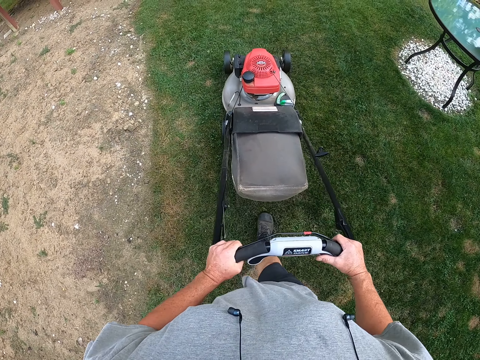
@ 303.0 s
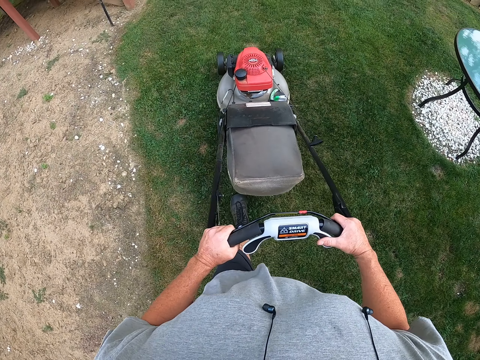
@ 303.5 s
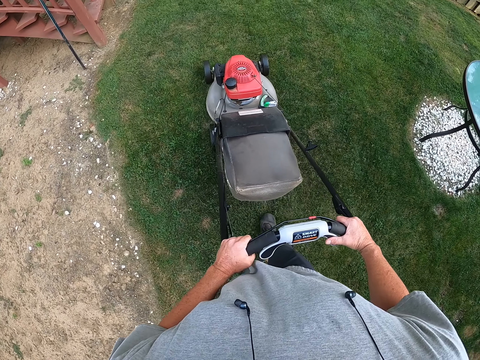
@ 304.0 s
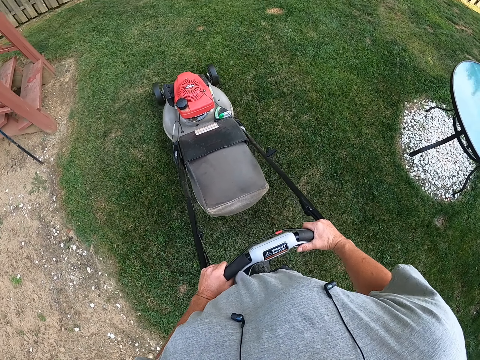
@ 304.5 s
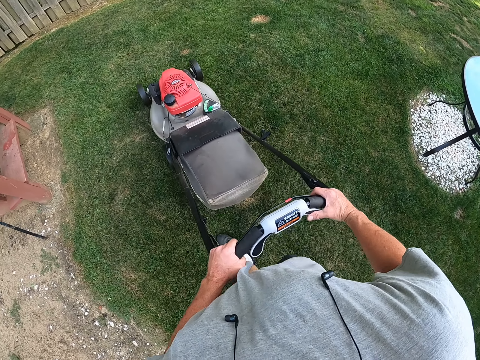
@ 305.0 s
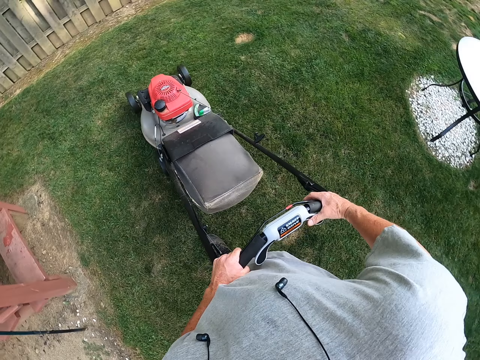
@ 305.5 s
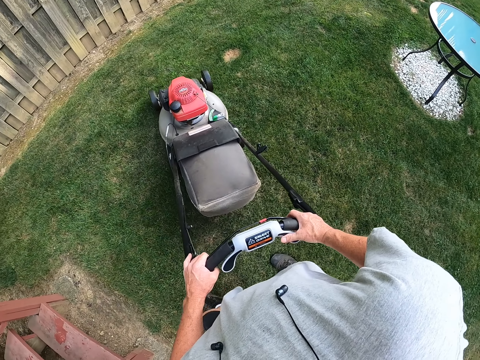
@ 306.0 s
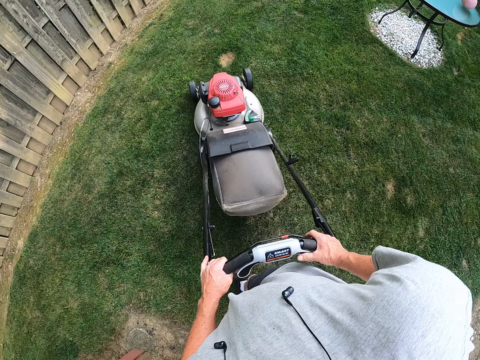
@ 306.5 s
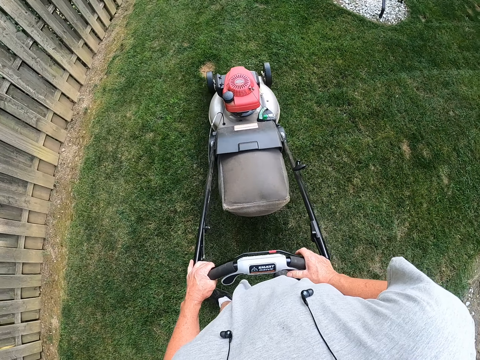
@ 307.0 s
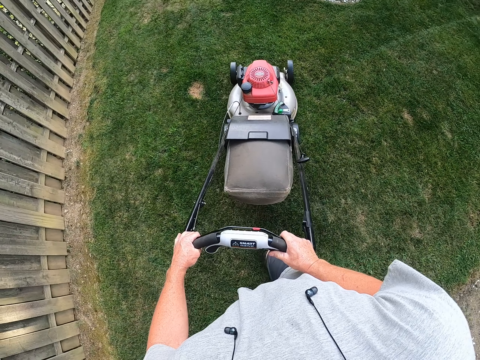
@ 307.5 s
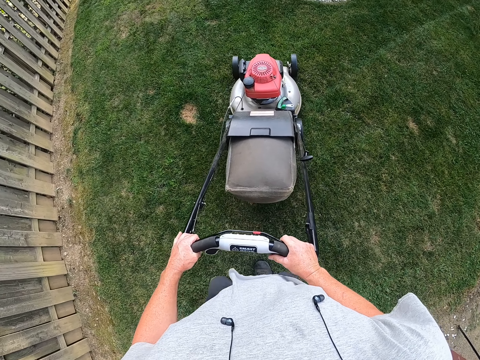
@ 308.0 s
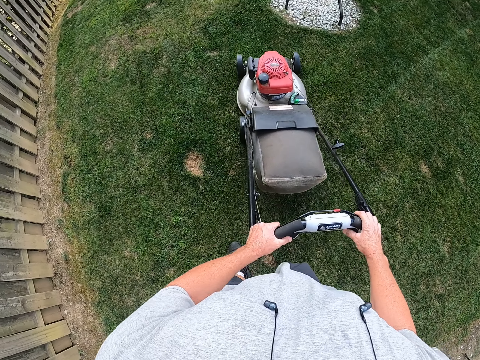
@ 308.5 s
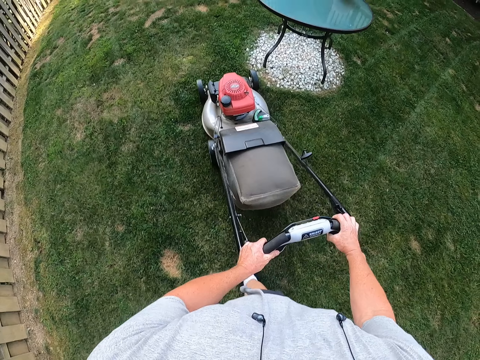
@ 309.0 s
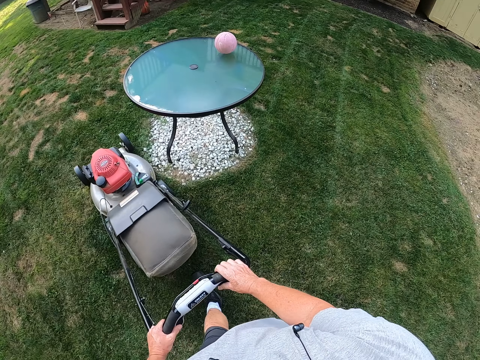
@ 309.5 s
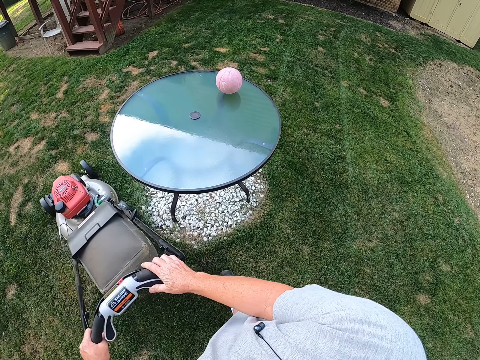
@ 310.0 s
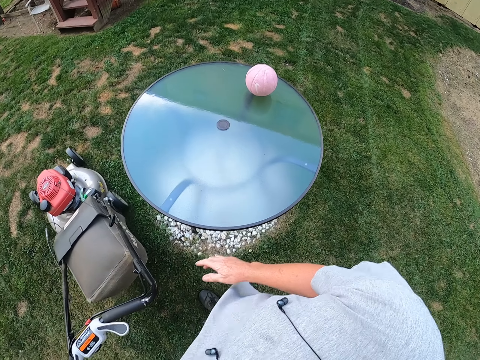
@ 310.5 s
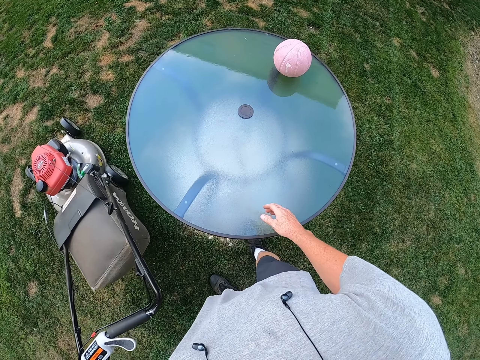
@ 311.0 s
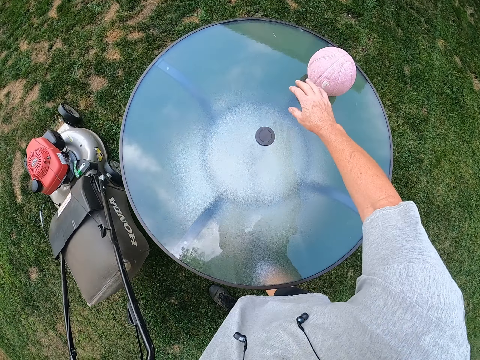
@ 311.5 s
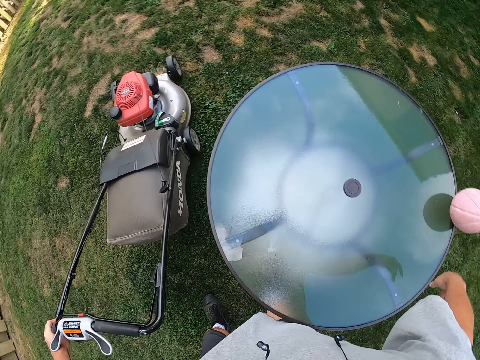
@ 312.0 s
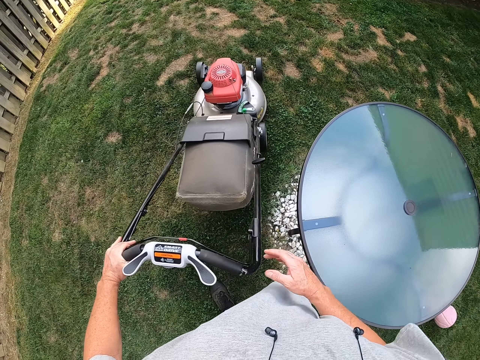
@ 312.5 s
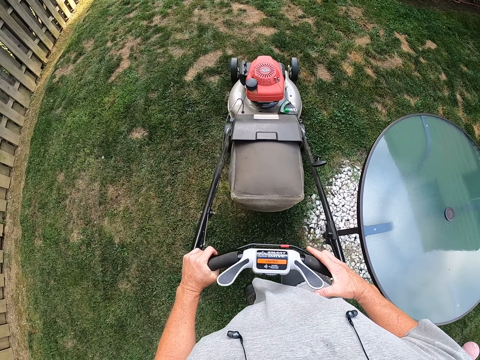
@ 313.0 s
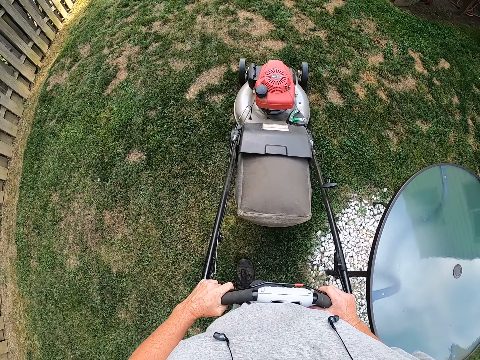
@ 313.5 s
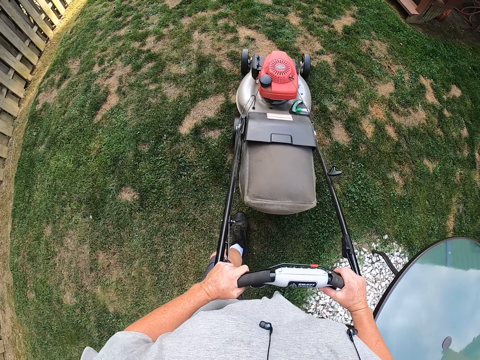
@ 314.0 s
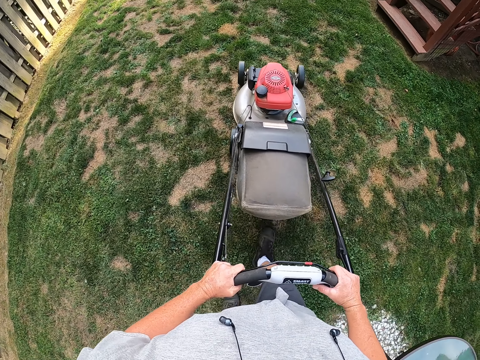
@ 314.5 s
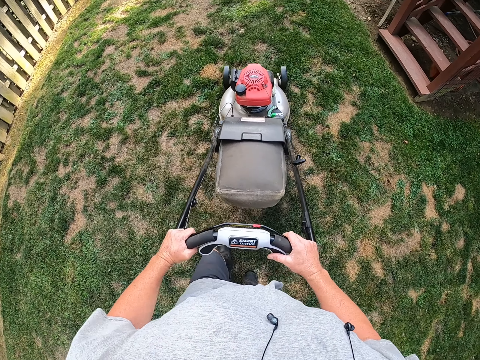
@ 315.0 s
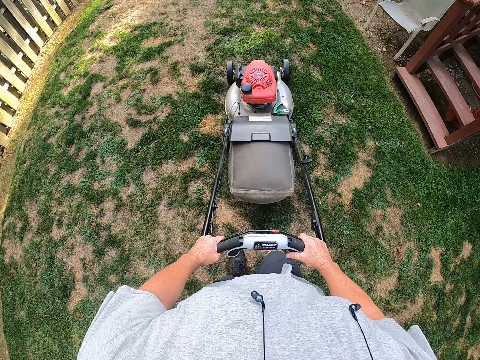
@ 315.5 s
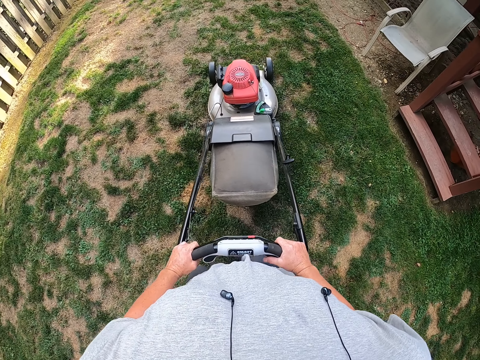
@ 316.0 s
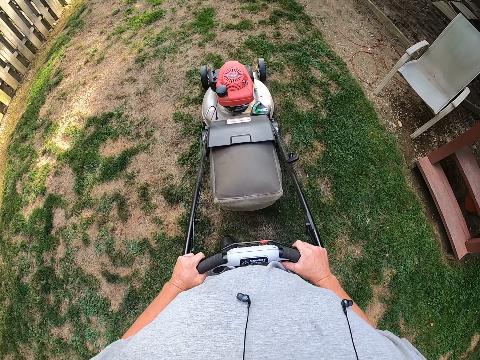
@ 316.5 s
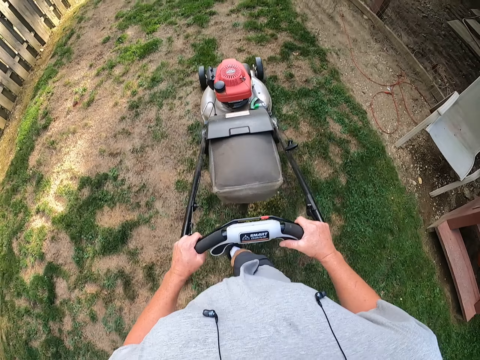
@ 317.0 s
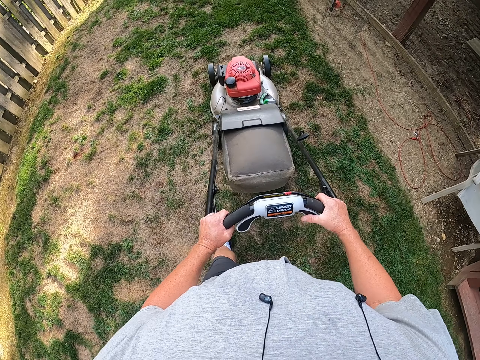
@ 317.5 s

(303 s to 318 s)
The camera wearer turns the lawn mower. They push the lawn mower. They stare at the table. They touch the ball on the table. They throw the ball down from the table. They touch the lawn mower with both hands. They mow the grass. They push the lawn mower.

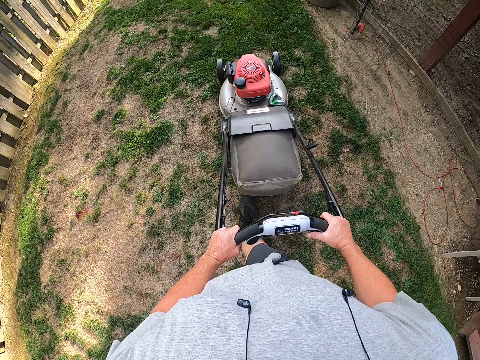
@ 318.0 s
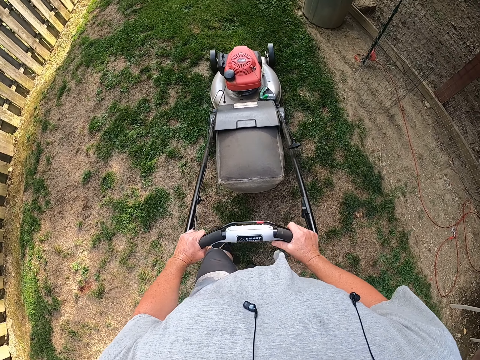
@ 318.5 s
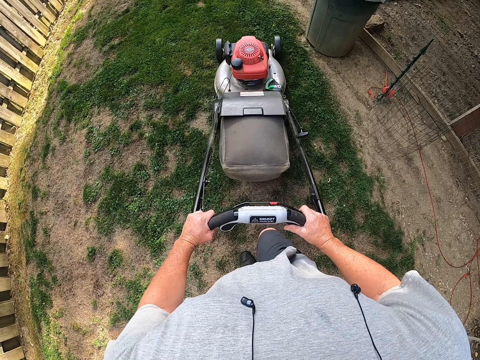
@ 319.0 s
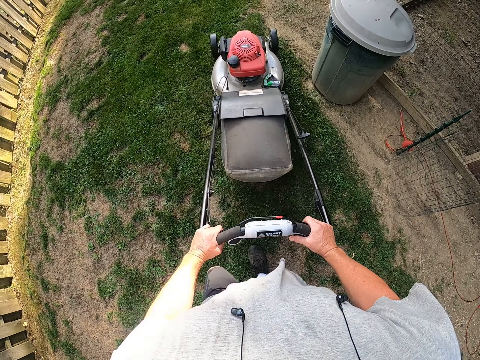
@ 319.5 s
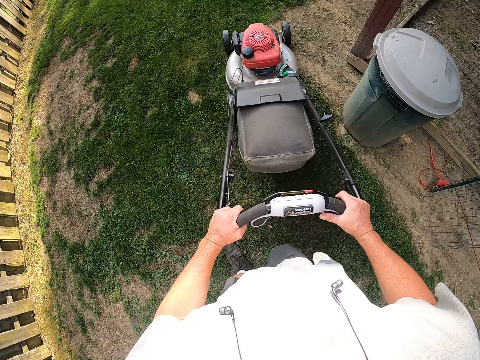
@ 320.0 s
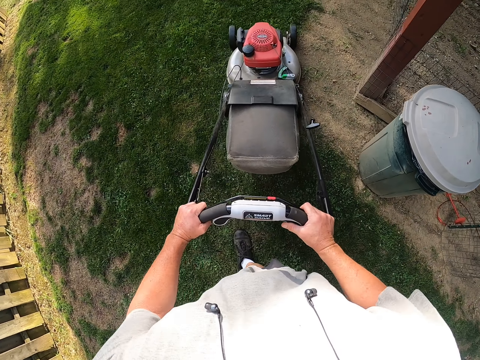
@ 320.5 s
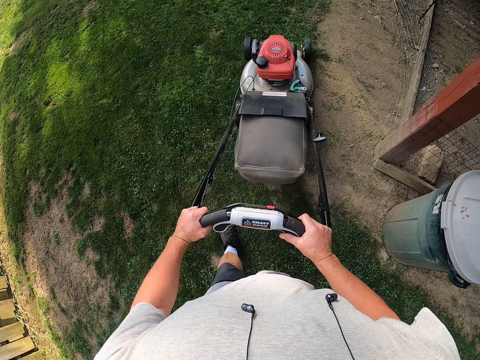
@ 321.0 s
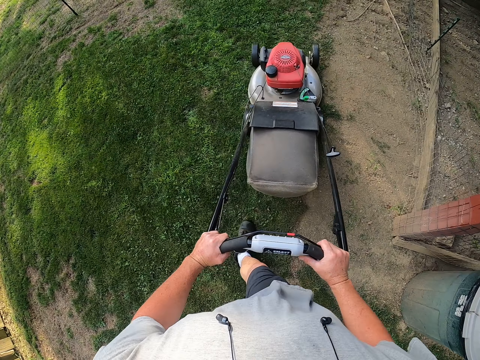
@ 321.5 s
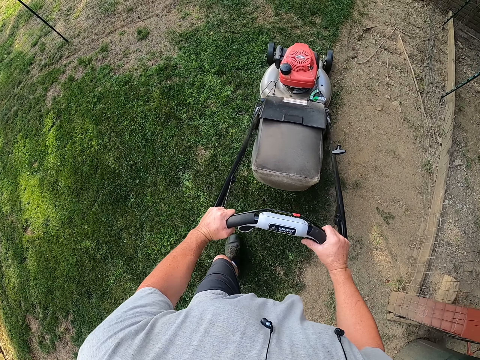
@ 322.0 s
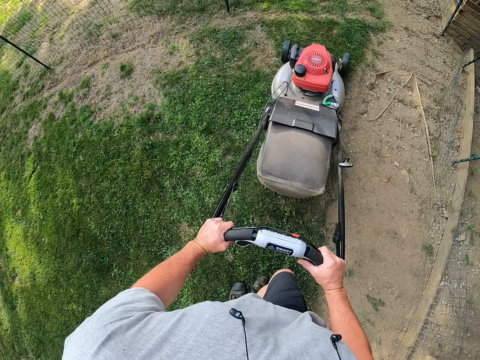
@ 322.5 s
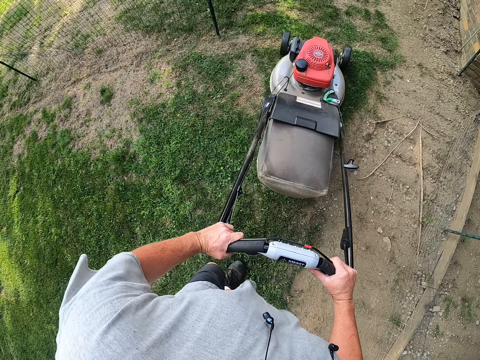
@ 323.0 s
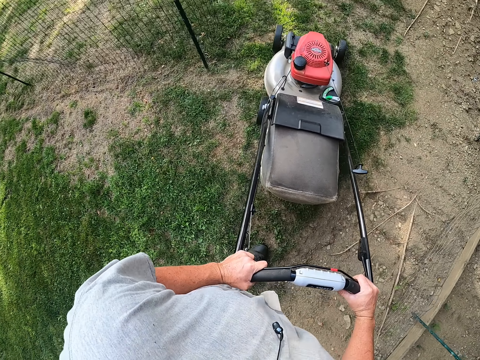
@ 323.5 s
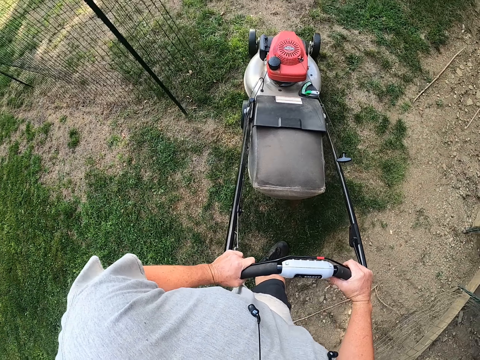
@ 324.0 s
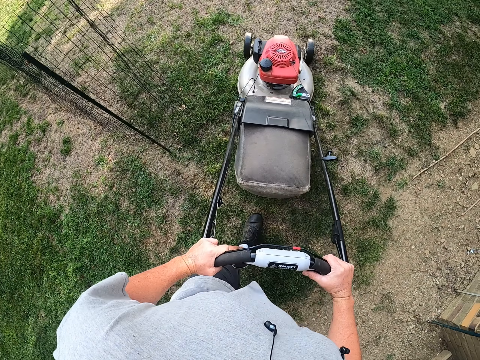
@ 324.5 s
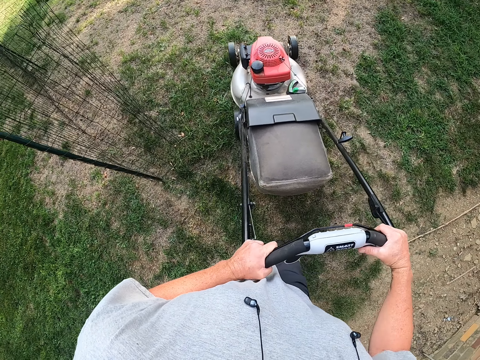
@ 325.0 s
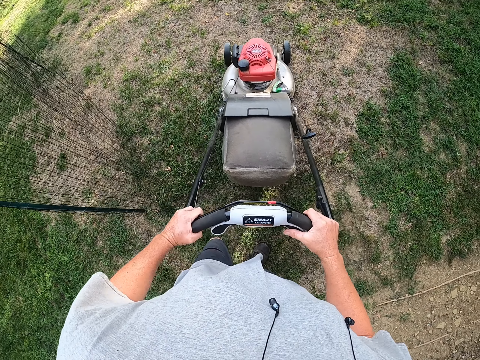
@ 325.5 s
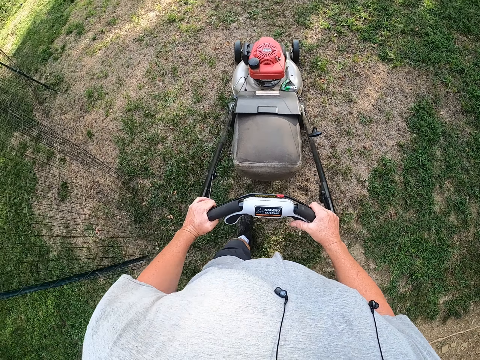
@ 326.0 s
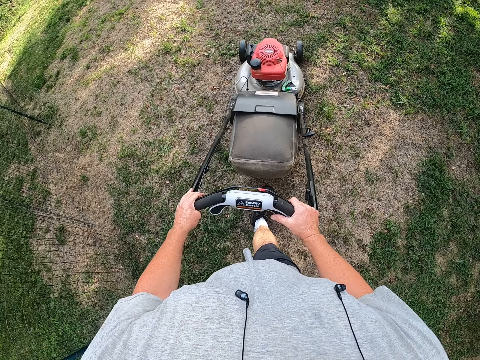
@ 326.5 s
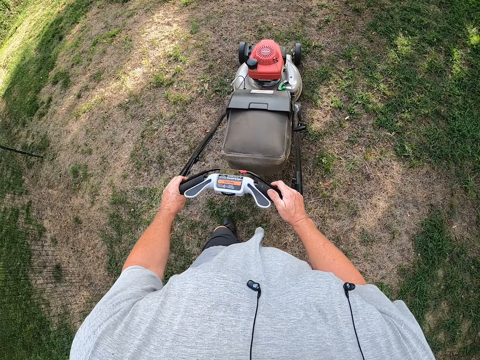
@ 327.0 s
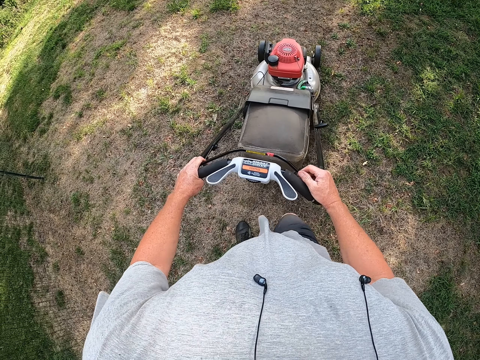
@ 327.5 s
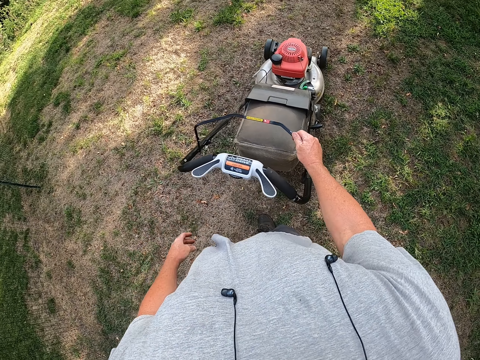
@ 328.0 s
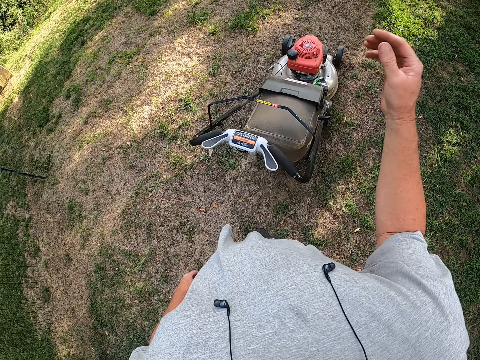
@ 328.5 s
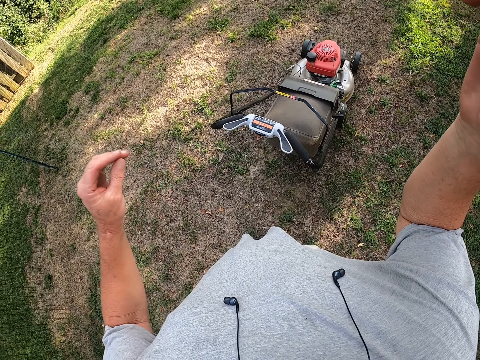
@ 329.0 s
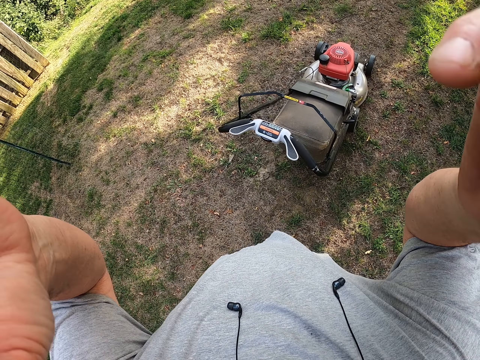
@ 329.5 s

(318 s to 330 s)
The camera wearer raises his right hand. He adjusts the body camera.
